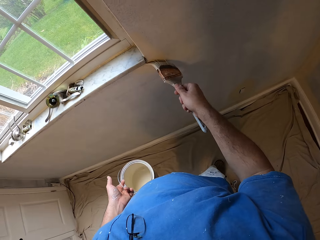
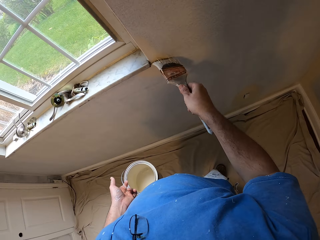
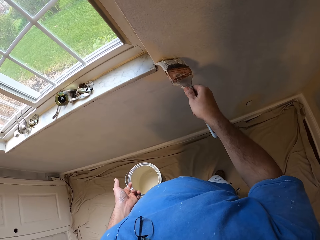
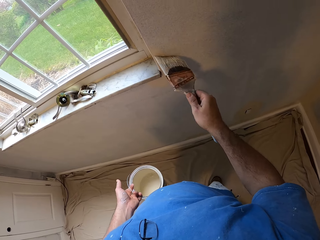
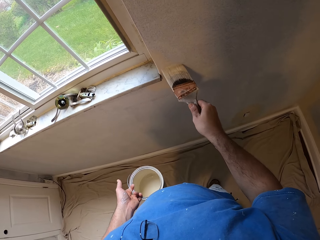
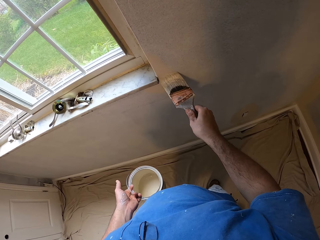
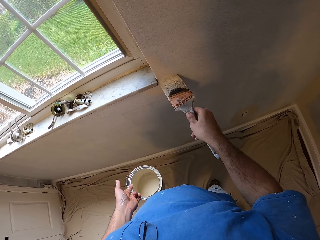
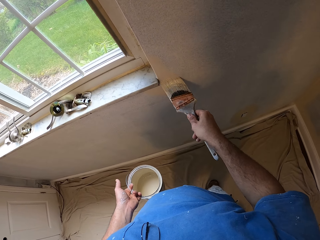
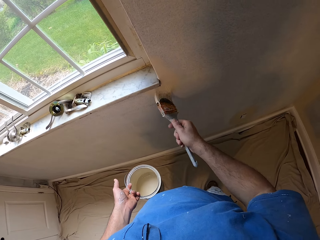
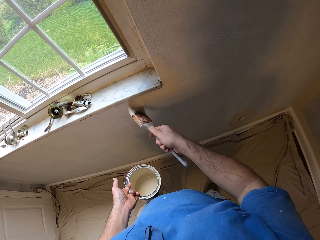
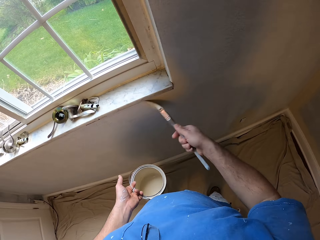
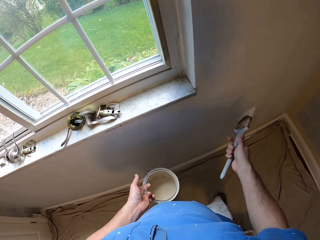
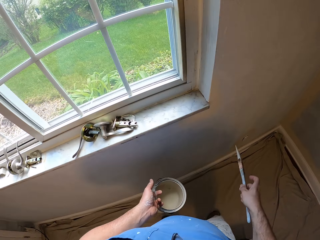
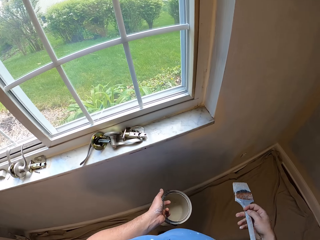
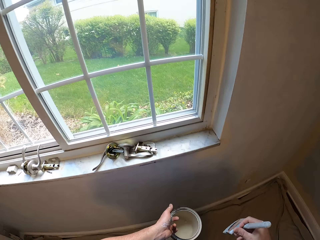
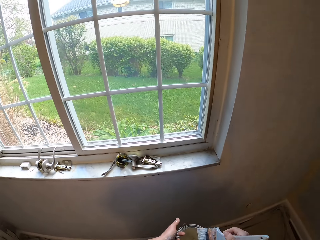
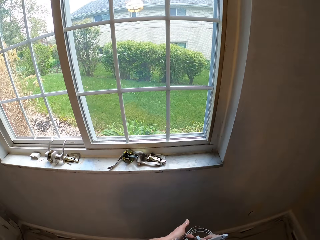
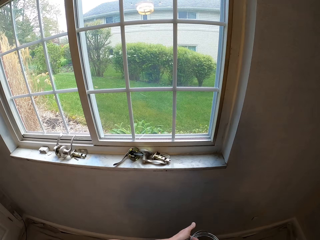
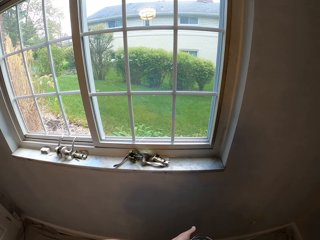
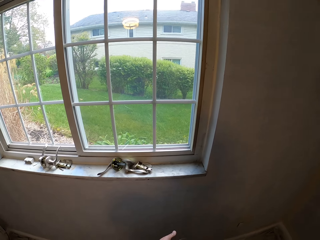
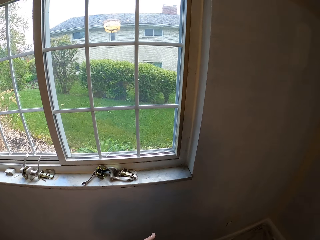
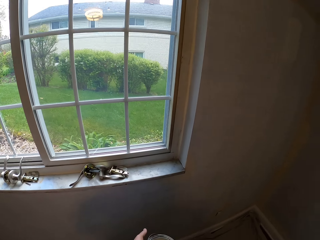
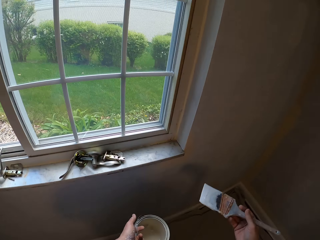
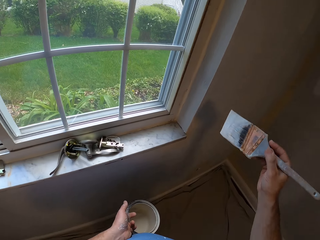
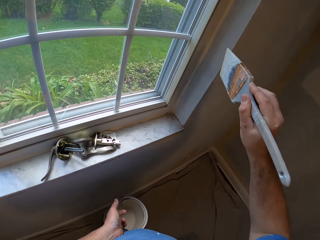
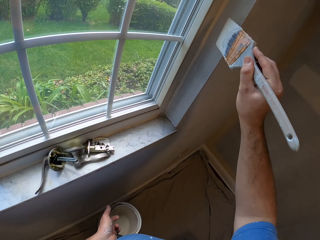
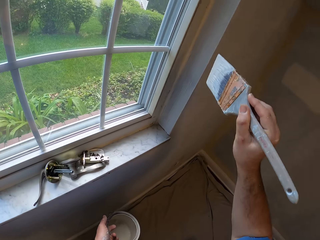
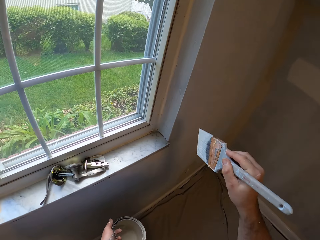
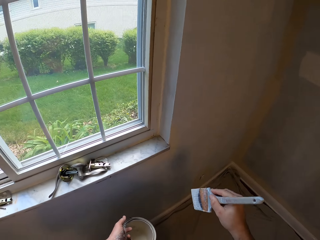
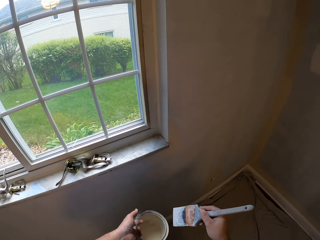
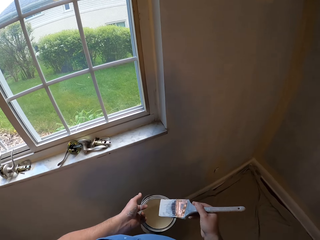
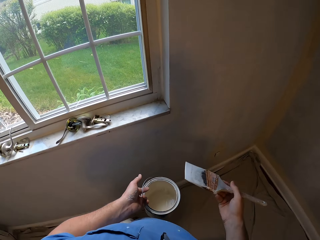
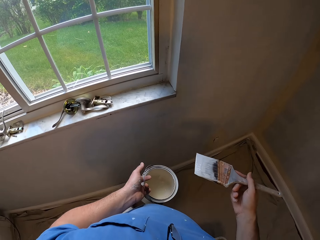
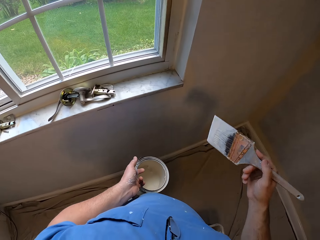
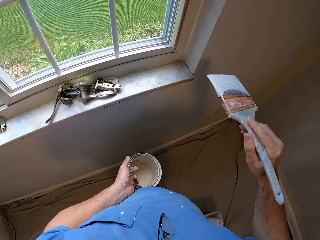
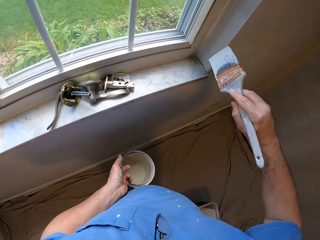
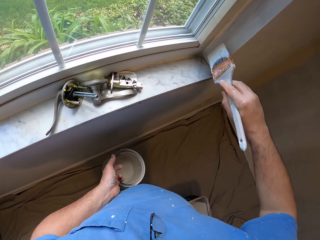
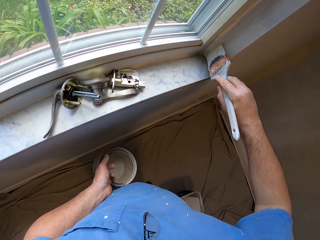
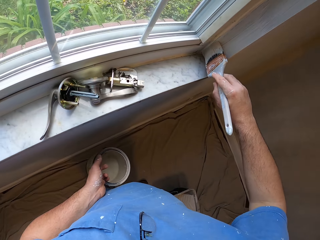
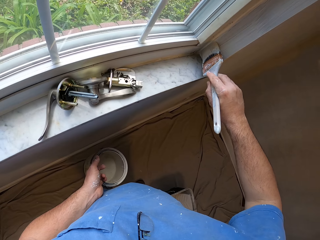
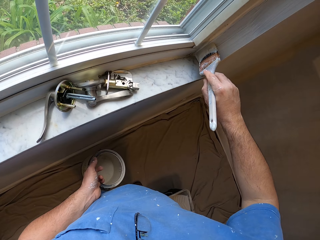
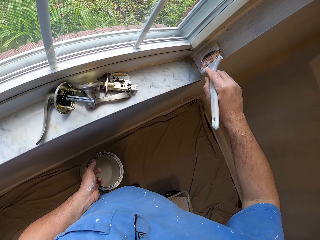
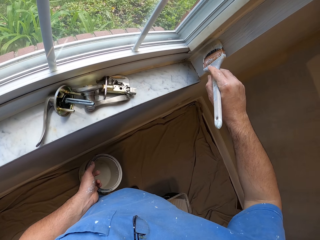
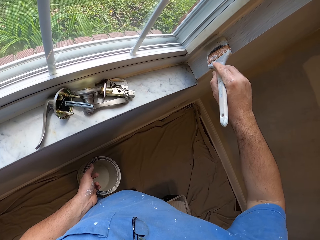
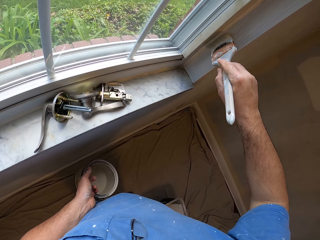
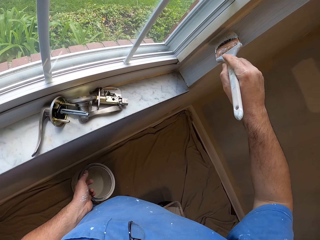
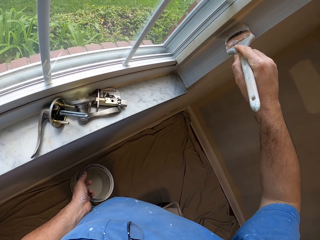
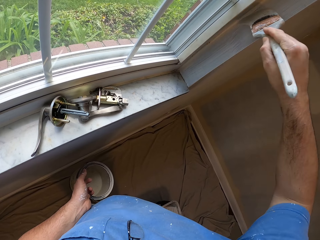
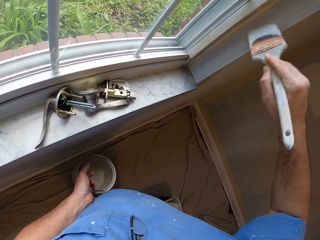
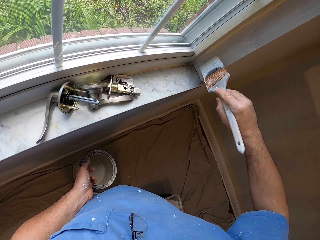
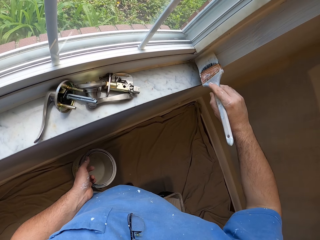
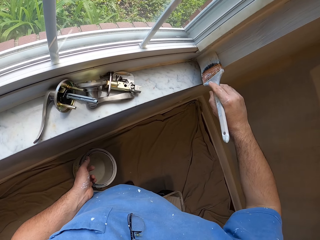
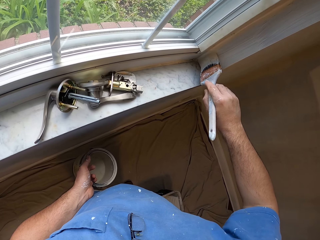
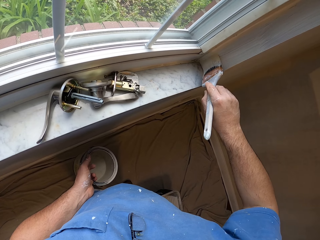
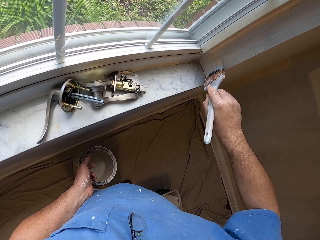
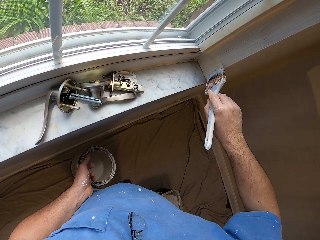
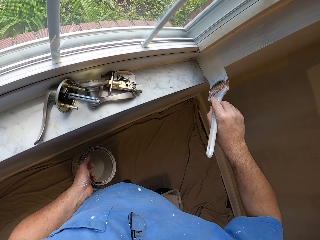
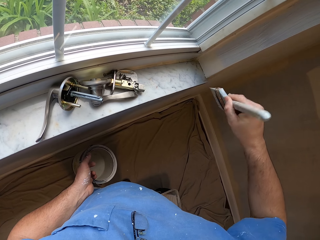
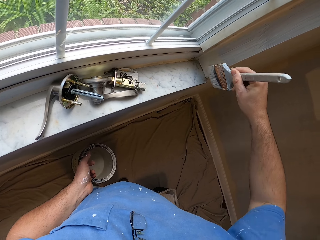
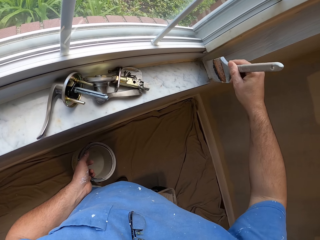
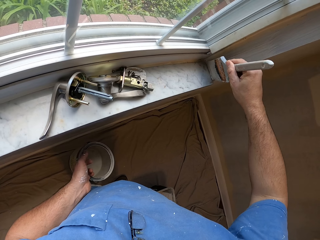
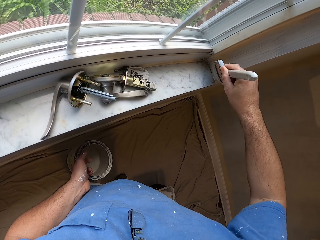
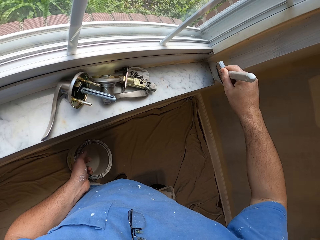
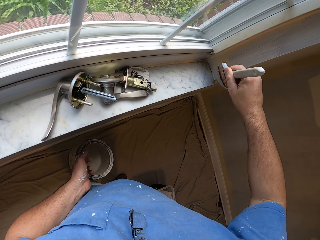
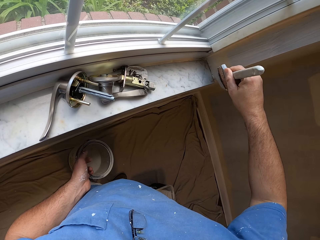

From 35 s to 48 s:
The camera wearer dips the paint brush into the paint container. They take the paint. They hold the paint brush. They paint the window trim.

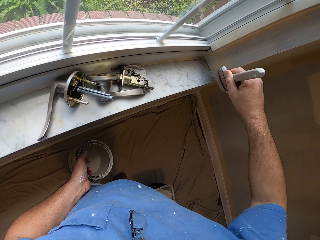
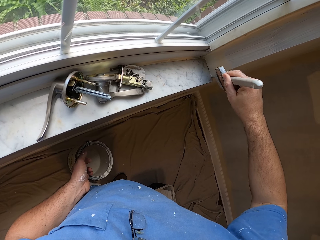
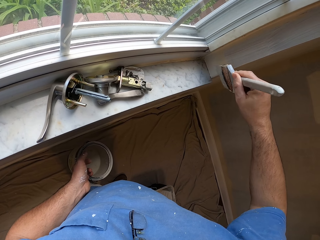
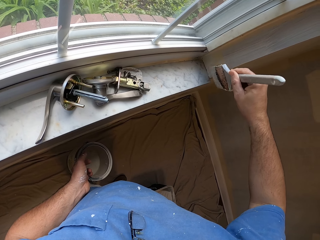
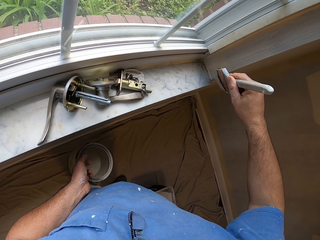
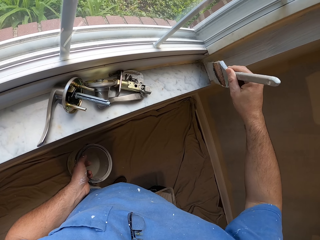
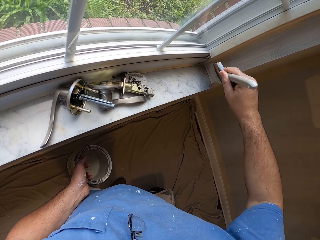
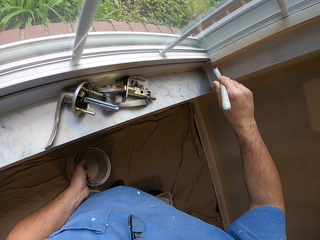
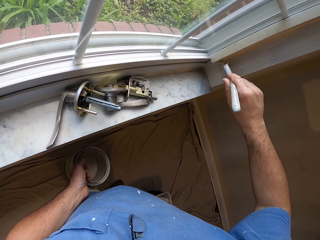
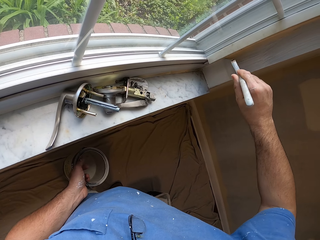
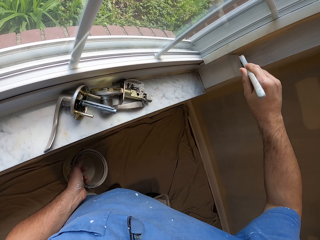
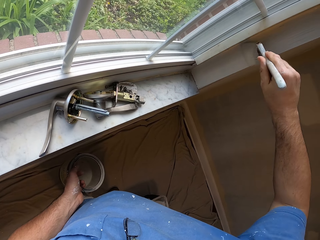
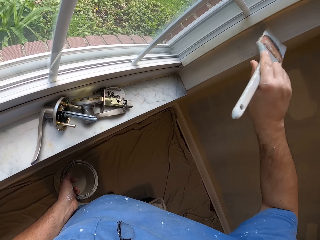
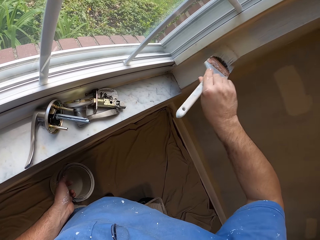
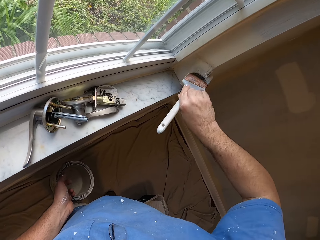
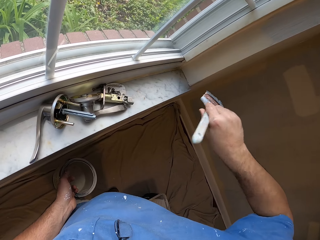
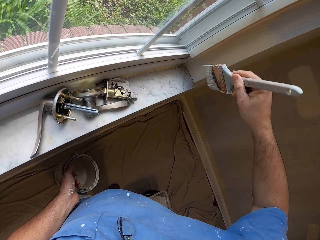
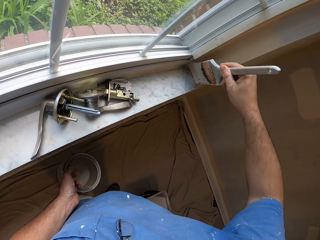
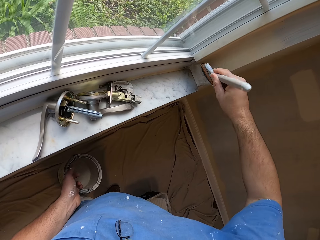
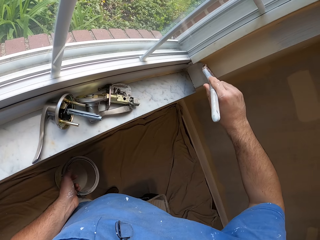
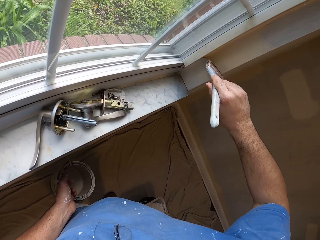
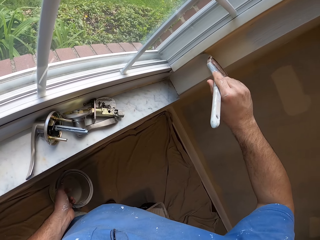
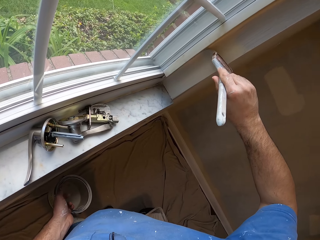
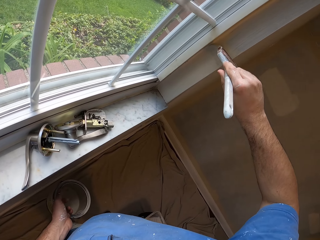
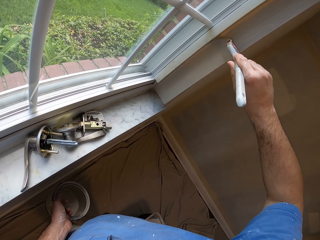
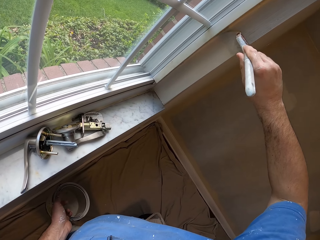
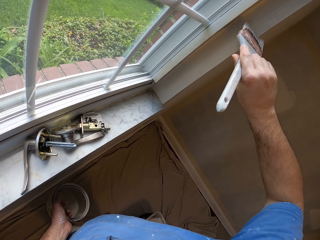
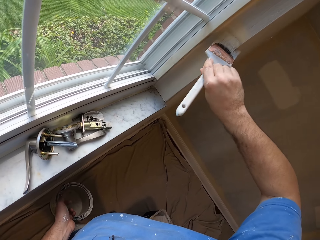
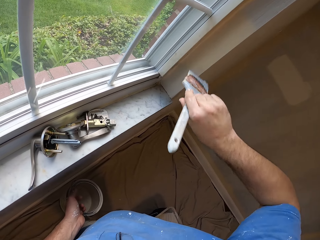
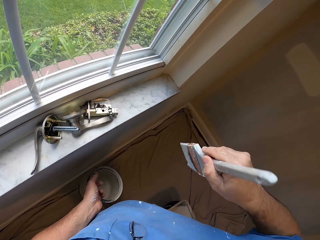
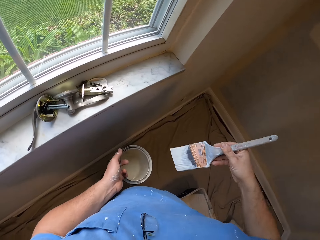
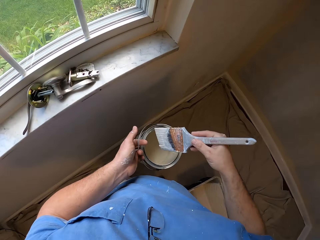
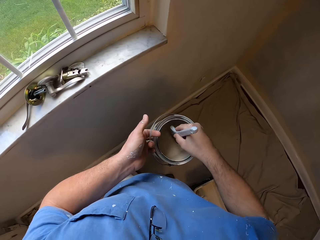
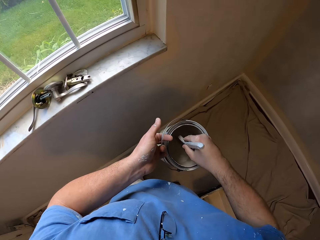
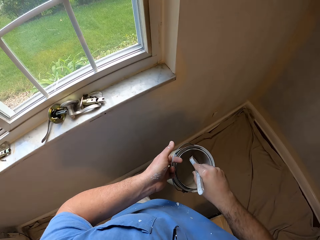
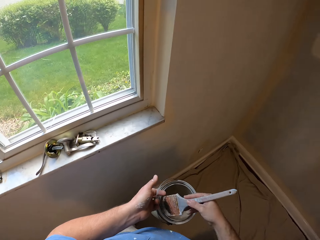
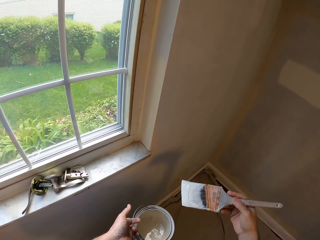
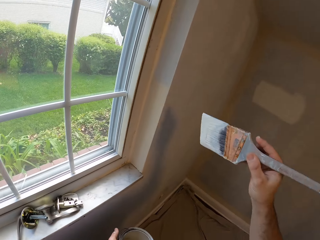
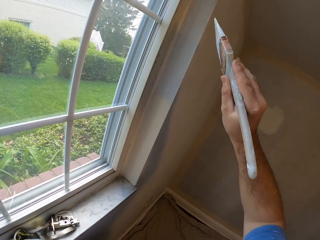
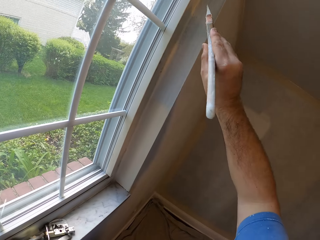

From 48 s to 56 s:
The camera wearer dips the paint brush into the paint container. They take the paint.
